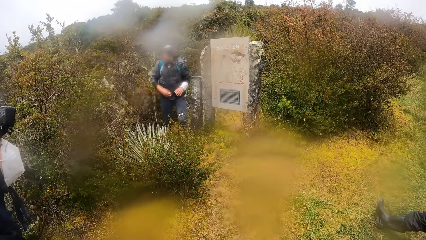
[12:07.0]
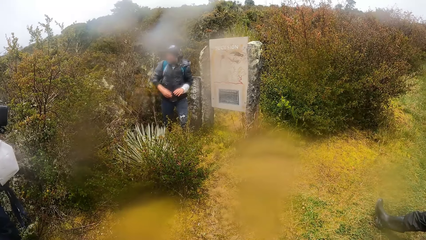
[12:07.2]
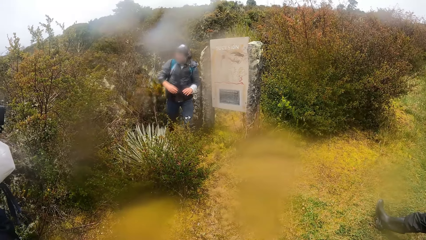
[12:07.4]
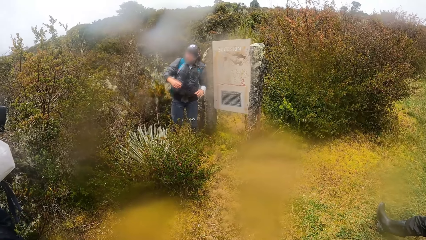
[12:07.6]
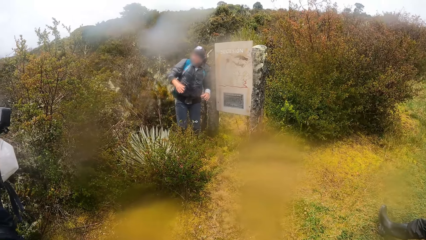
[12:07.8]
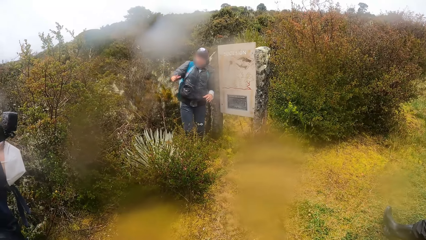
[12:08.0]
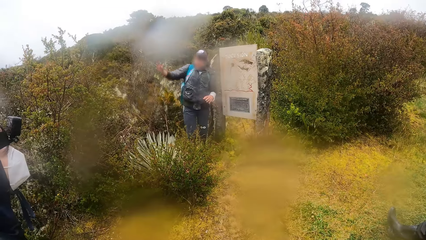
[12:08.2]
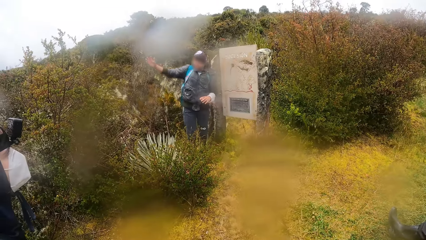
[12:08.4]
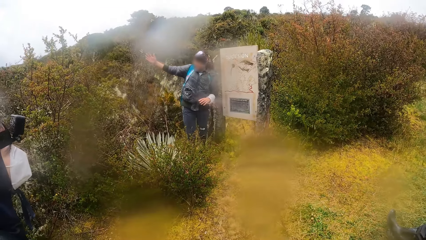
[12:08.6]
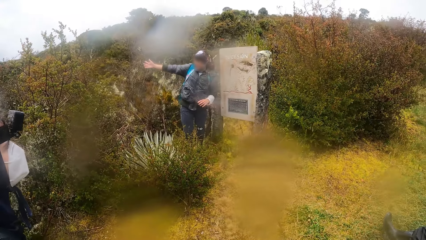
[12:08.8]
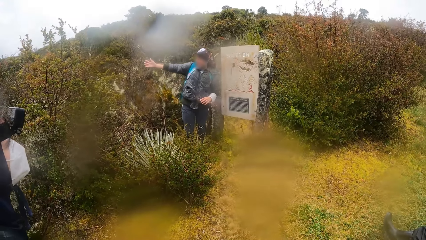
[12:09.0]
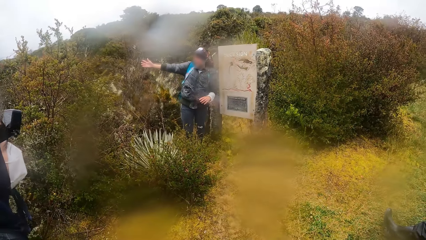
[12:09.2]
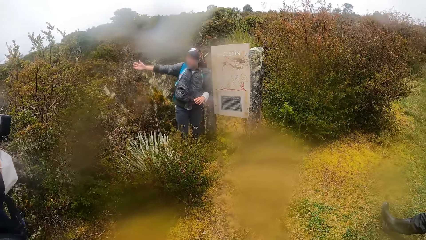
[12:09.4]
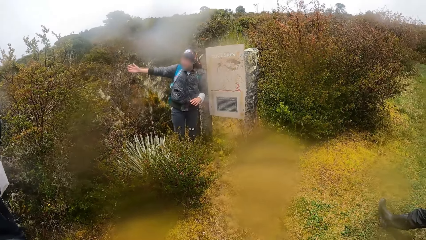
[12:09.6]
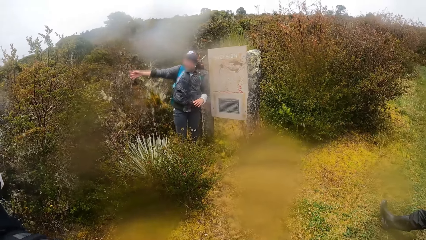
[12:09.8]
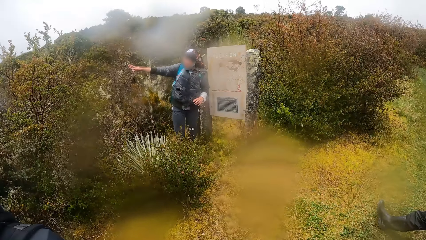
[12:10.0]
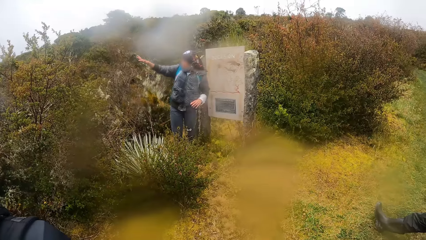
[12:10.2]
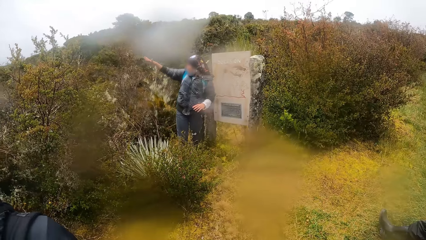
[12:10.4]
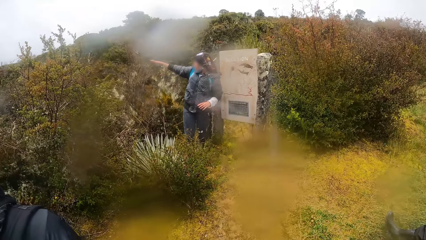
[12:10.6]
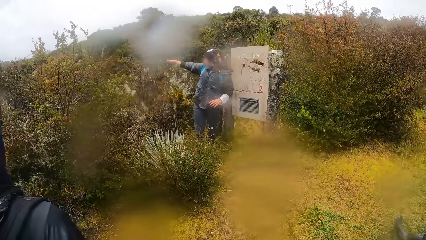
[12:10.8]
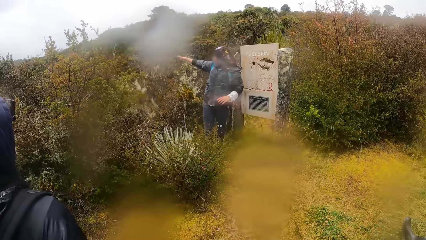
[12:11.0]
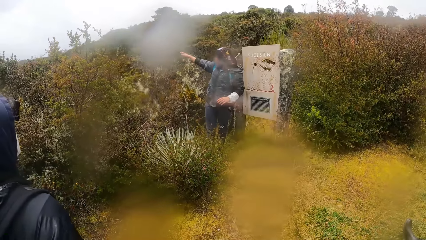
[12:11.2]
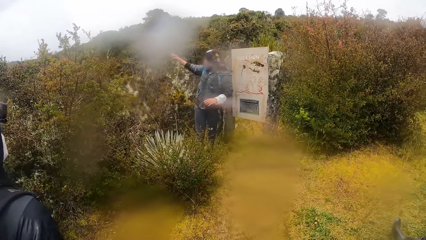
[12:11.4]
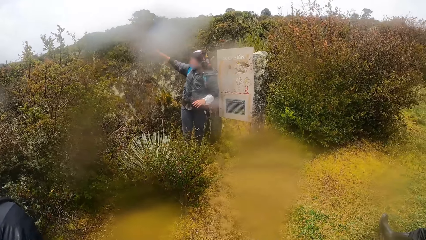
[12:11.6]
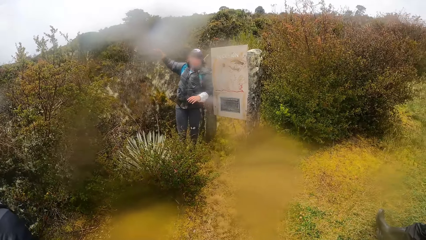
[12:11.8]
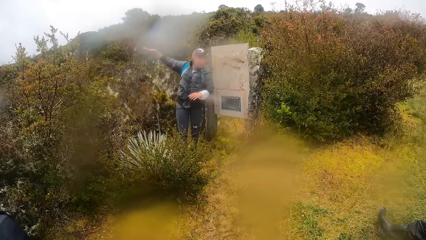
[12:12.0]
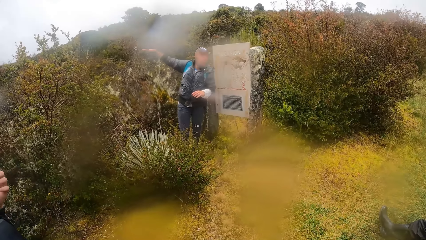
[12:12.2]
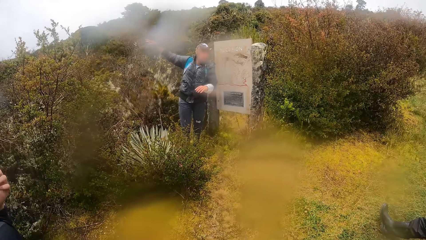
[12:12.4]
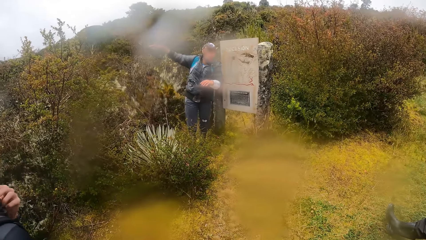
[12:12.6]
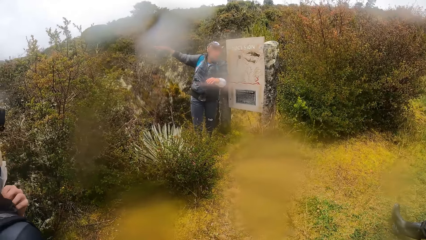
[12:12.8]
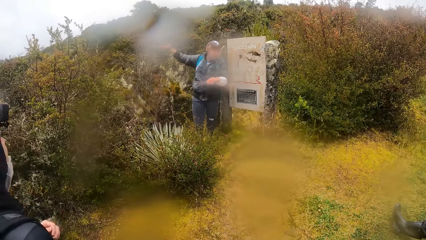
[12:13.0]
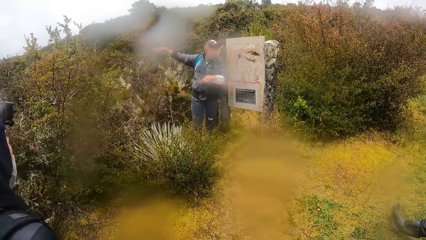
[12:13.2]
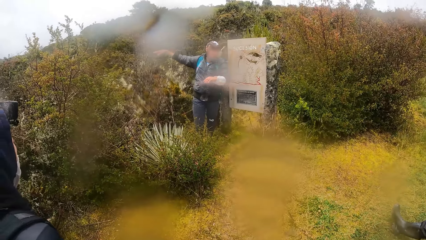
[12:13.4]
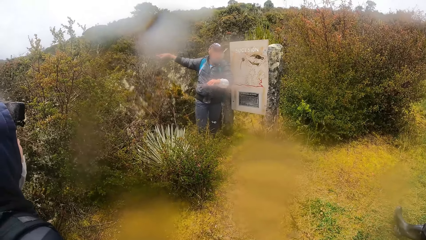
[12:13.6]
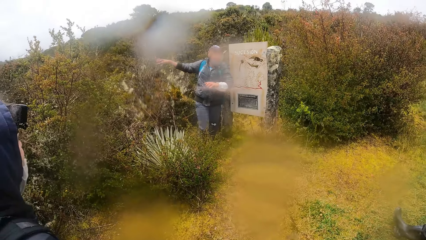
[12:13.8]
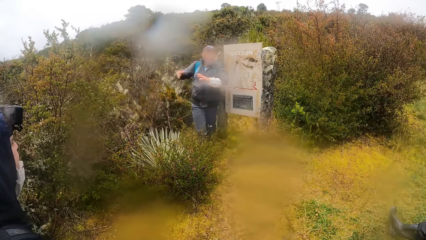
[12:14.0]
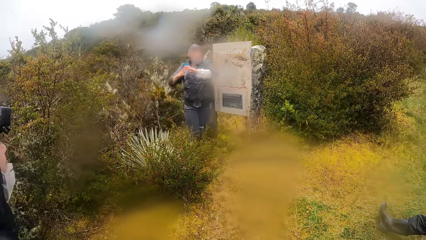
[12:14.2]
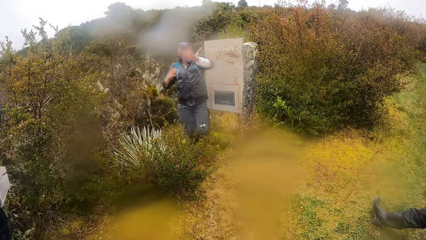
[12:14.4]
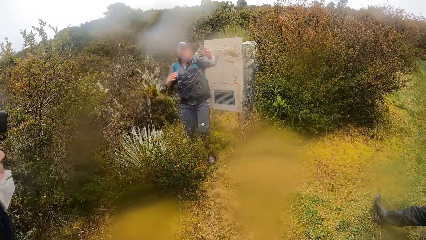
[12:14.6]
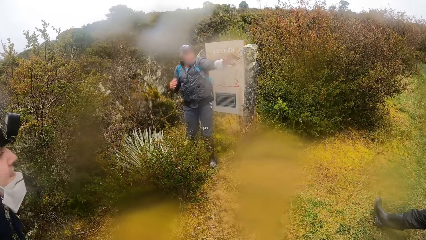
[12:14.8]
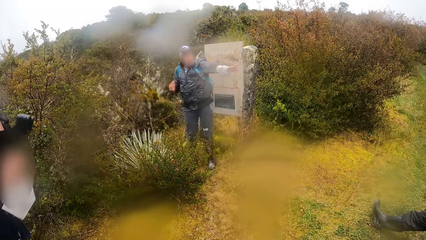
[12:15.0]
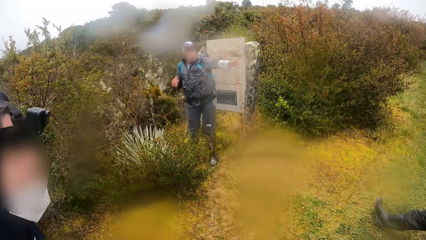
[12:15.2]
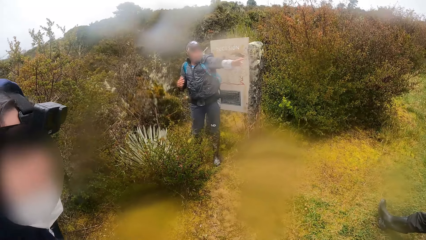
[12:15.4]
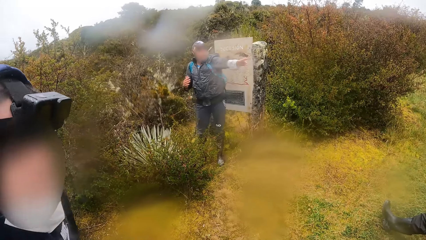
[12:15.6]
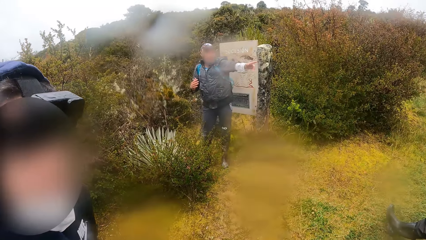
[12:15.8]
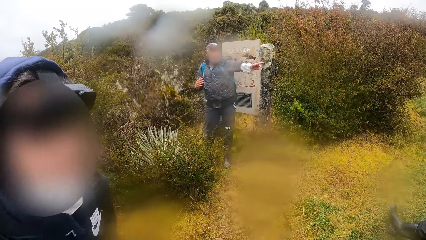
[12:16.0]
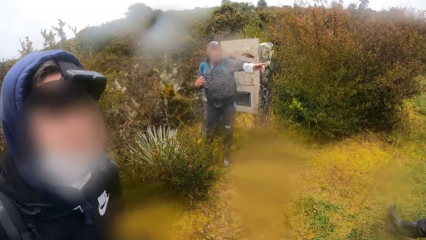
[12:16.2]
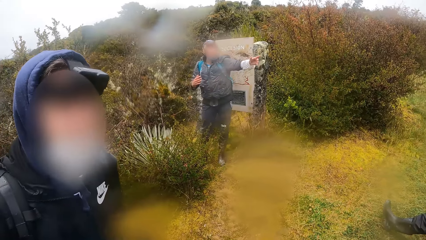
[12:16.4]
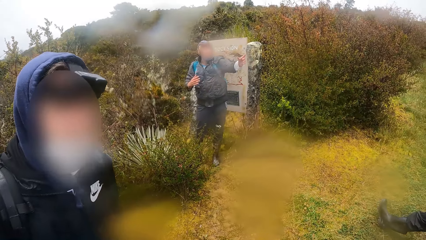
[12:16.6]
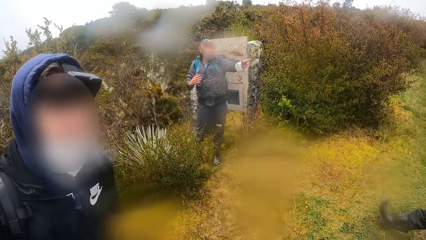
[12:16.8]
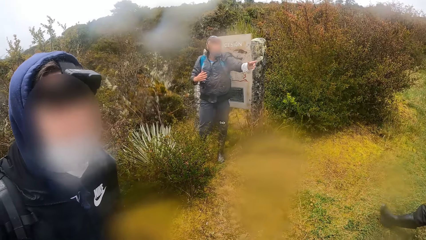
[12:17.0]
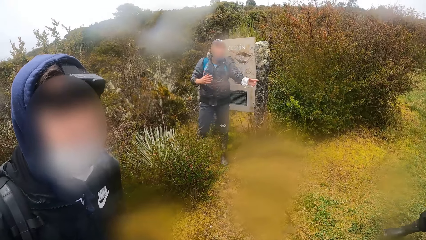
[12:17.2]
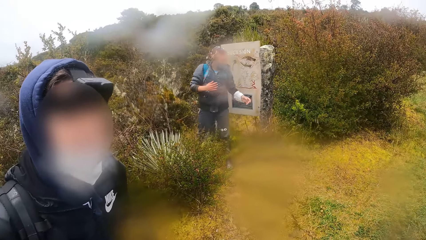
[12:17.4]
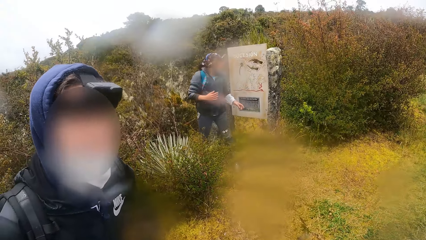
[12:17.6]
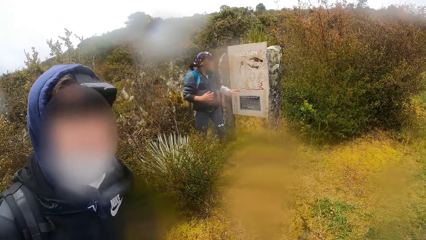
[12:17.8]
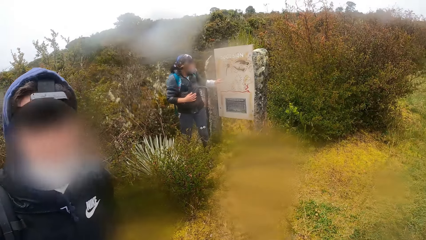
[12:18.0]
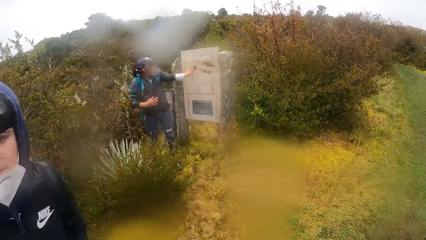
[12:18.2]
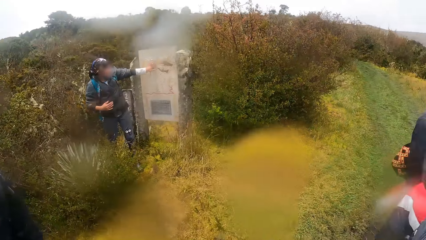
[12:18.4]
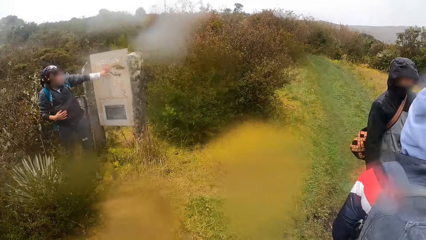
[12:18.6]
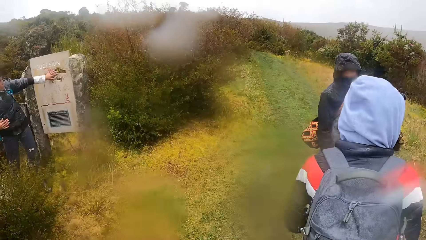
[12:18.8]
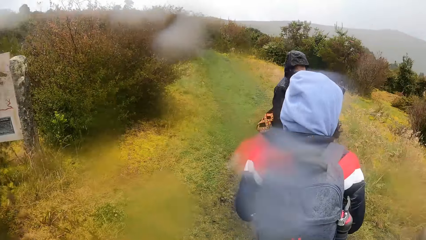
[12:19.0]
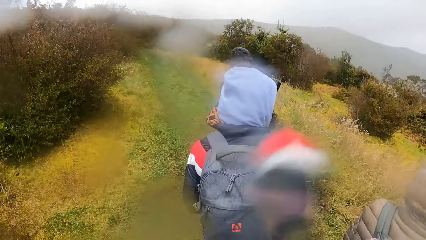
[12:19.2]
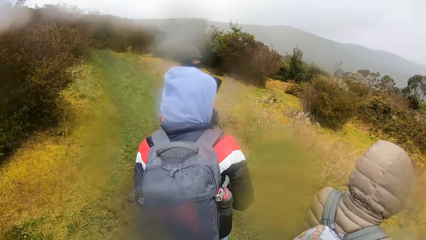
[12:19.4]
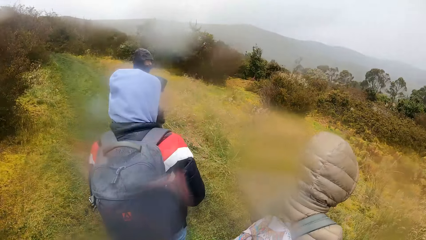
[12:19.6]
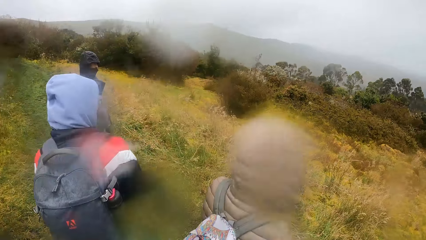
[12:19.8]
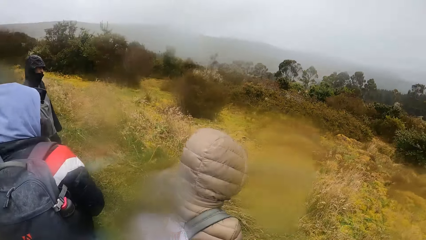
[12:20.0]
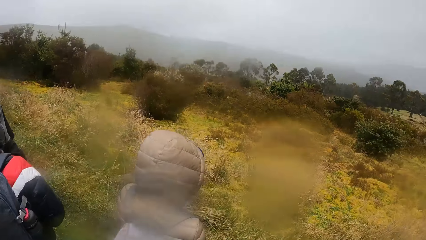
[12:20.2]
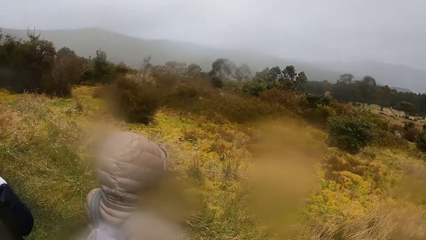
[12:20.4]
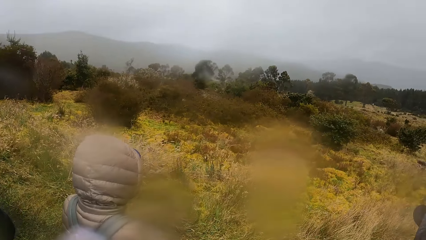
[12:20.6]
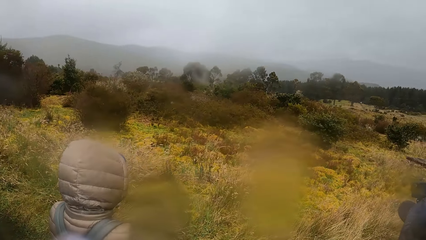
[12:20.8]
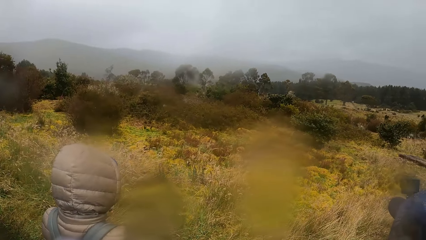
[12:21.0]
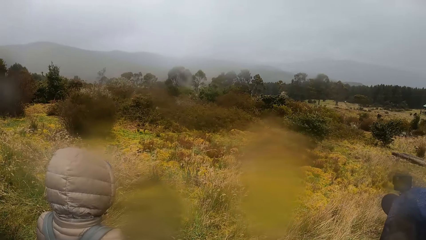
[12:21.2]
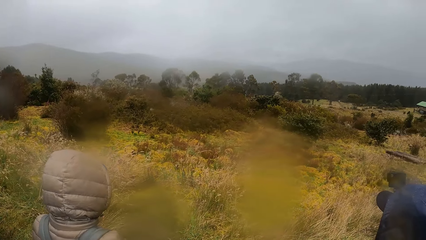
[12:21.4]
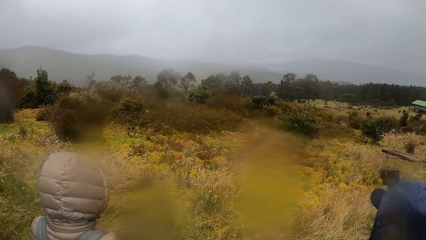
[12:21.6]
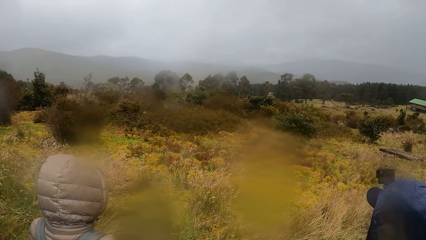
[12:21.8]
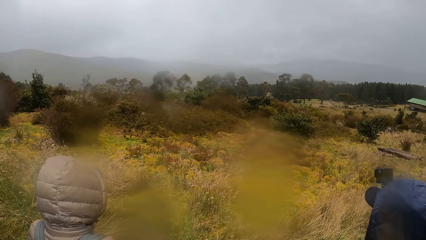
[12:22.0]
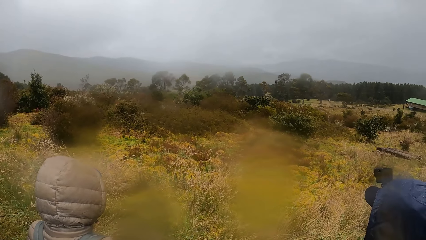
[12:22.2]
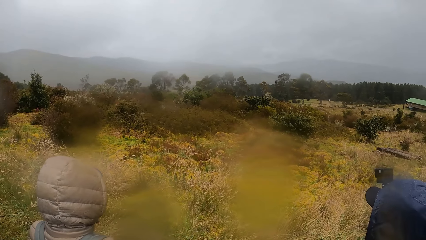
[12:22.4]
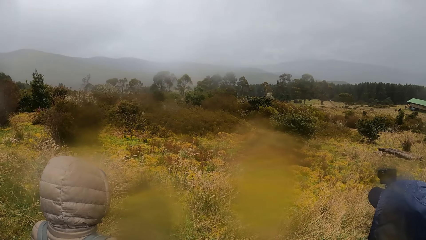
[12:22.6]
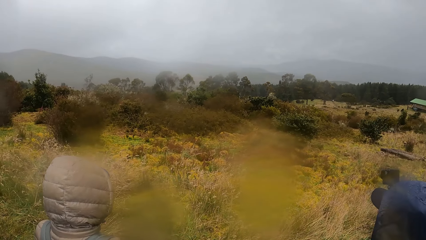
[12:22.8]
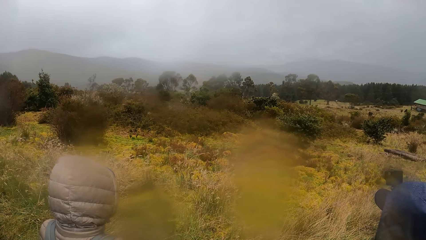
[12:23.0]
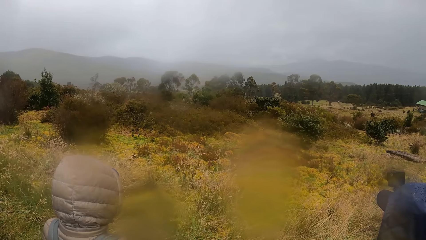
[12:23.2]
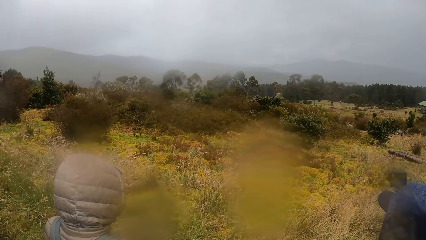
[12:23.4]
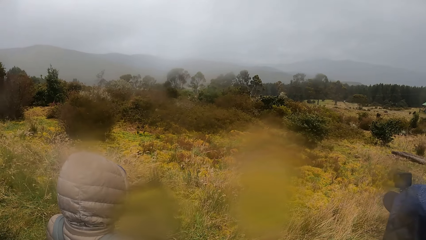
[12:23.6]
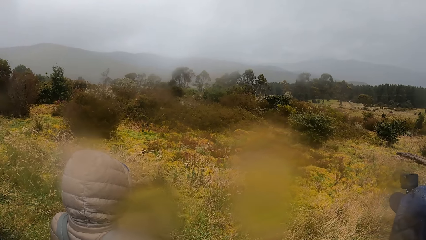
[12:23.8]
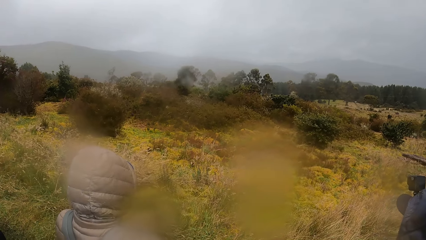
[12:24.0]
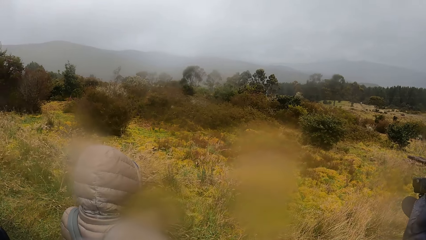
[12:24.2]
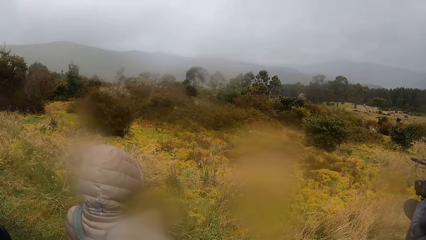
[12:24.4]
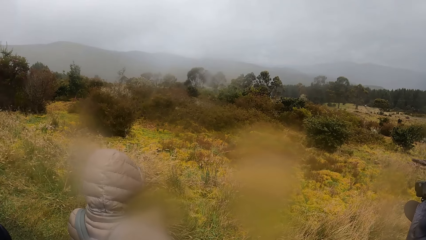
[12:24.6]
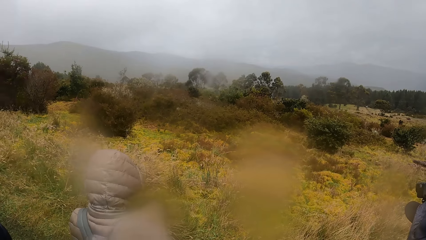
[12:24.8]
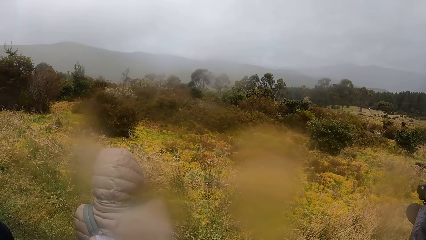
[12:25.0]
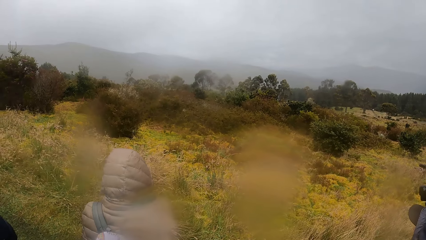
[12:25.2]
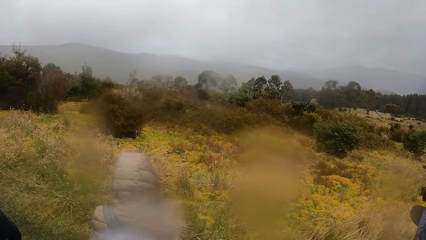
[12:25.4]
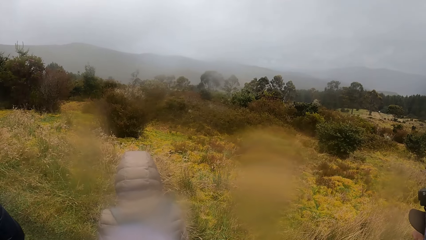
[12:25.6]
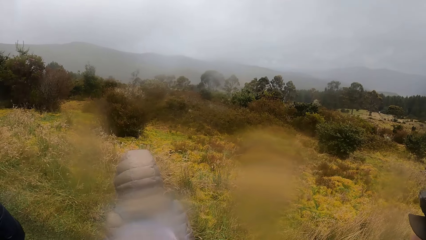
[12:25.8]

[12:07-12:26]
The man makes hand gestures with his right hand. A woman adjusts the nose mask on her face with her left hand. The man makes hand gestures with his left hand. The camera wearer converses with another man. They focus on the first man. They look around the trees.
